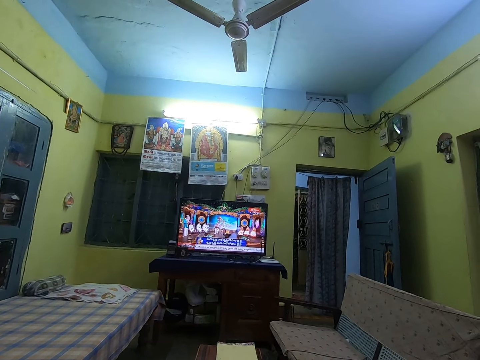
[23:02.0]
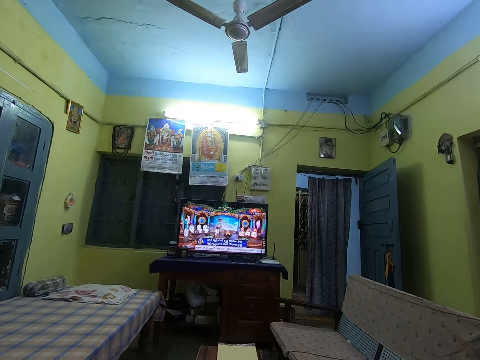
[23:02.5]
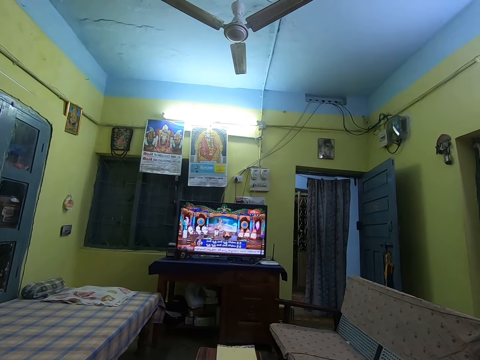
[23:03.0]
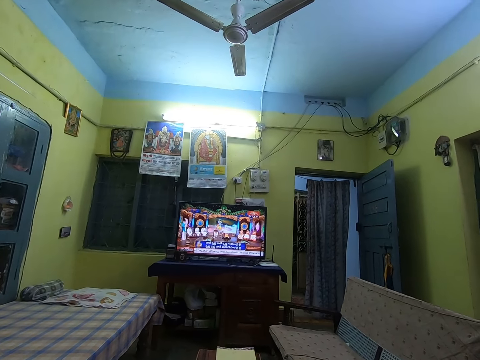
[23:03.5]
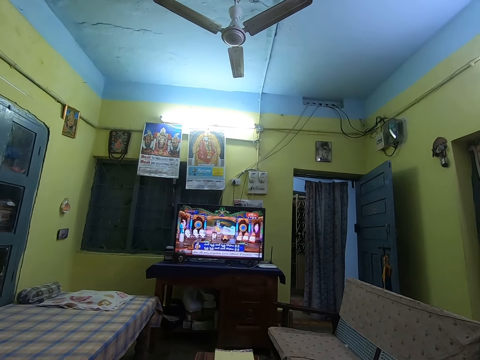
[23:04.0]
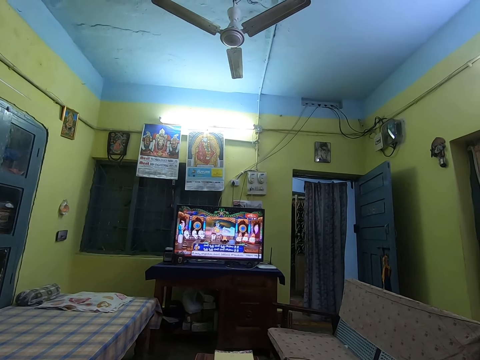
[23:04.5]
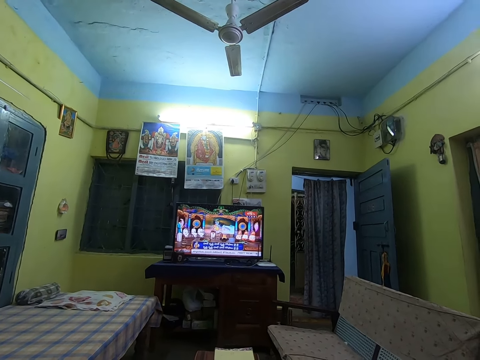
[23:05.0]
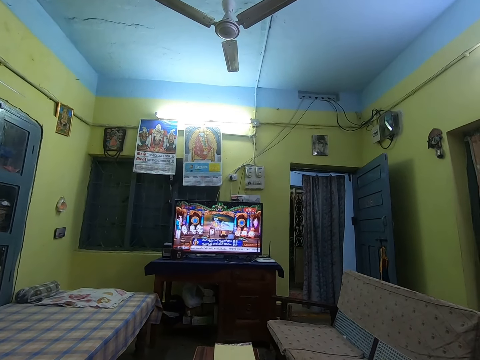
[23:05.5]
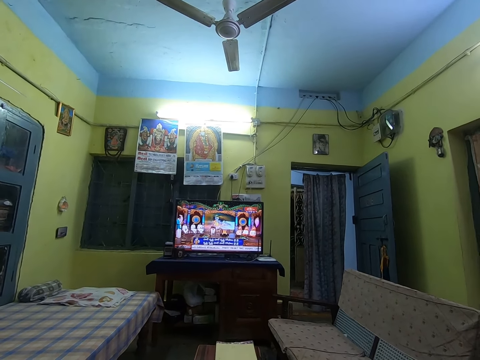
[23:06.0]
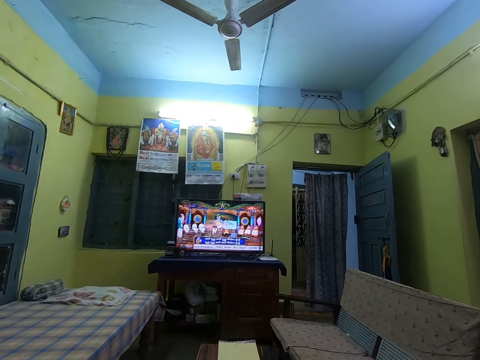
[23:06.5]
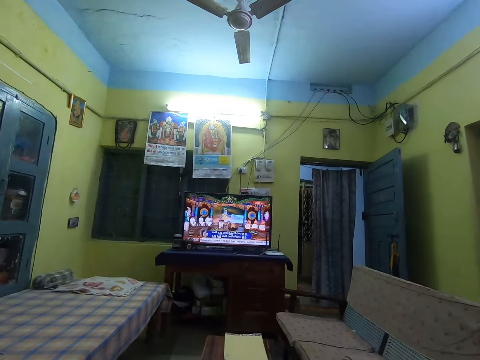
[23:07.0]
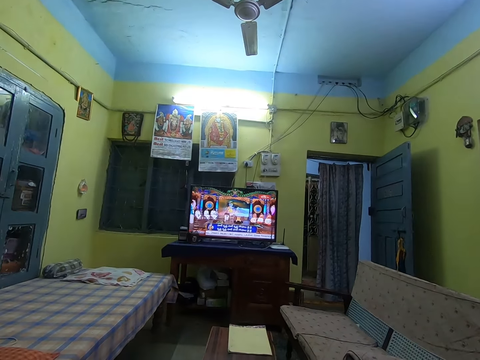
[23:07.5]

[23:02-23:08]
The camera wearer sings.

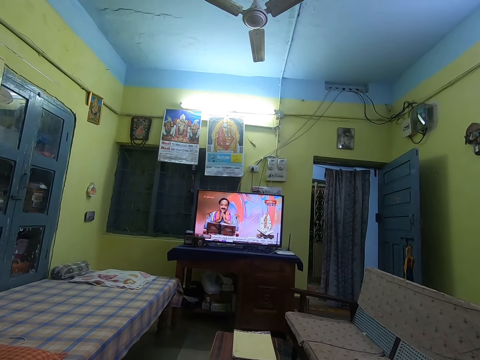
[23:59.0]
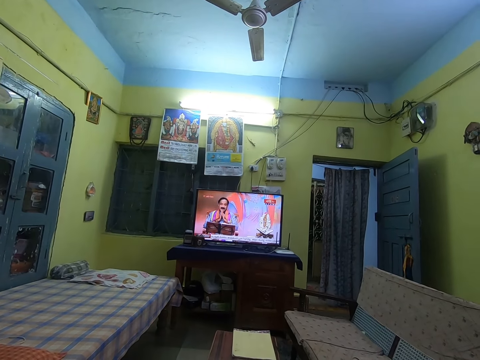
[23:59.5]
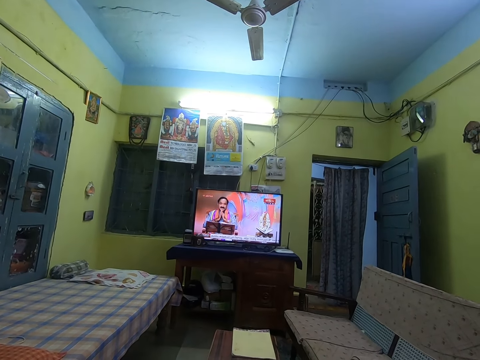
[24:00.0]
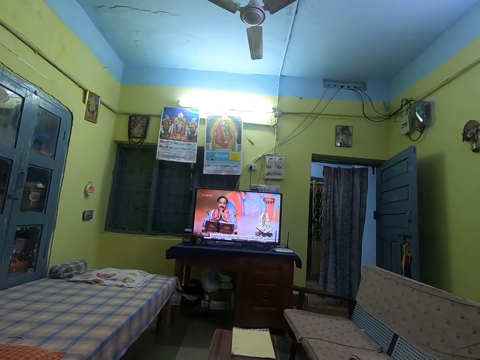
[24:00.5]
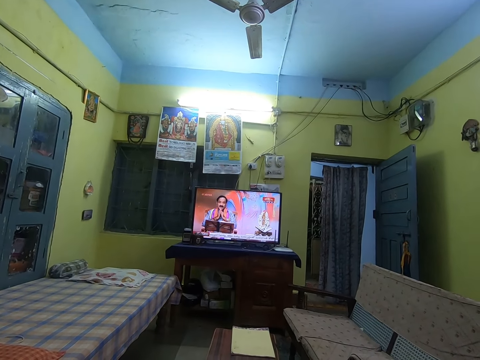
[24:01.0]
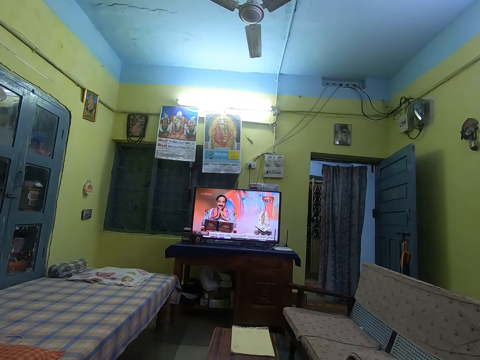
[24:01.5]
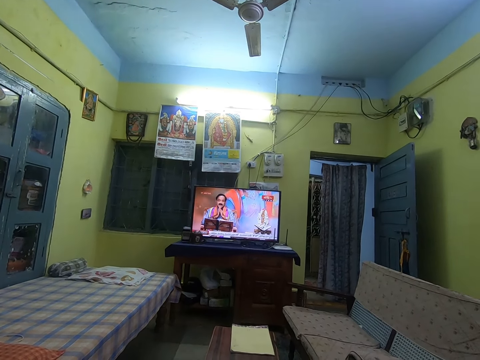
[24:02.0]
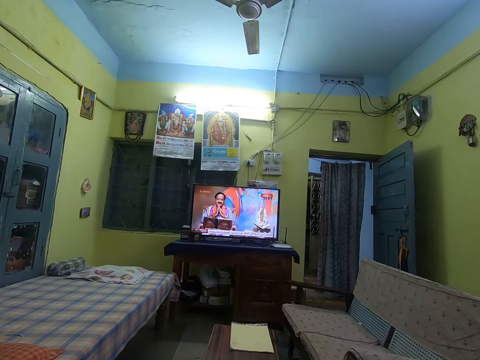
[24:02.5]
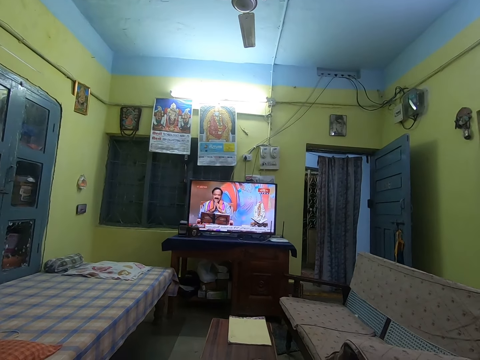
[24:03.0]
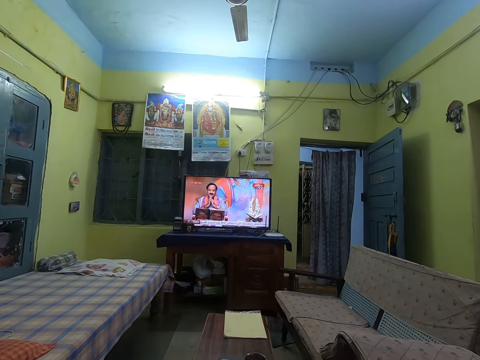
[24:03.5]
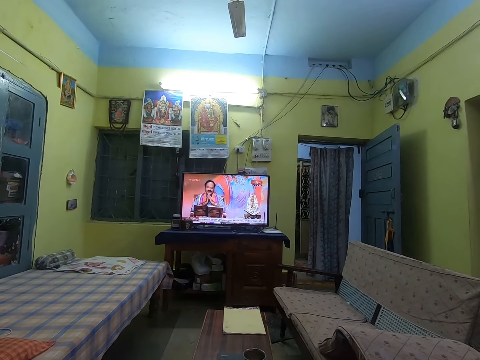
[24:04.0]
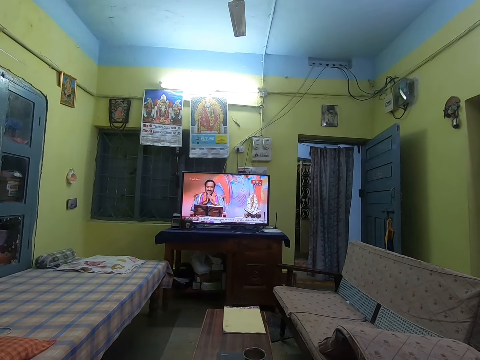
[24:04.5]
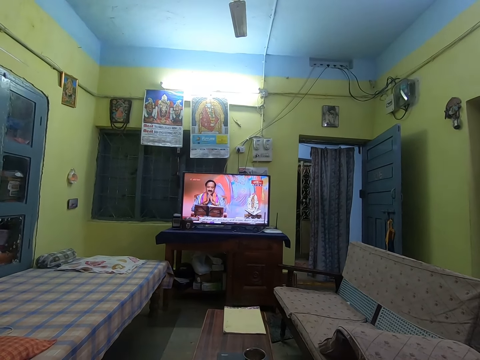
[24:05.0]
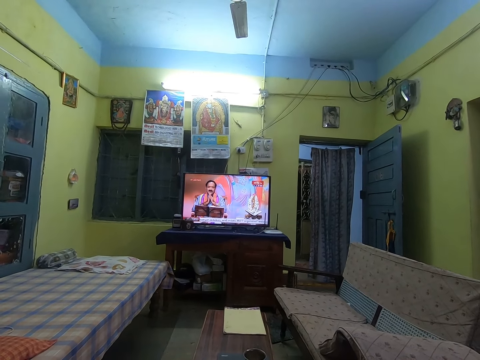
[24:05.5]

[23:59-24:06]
The camera wearer watches the TV.
